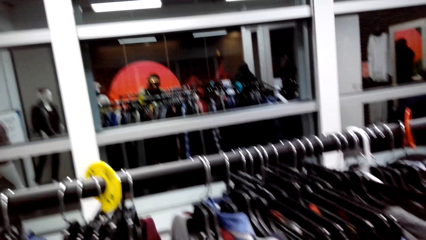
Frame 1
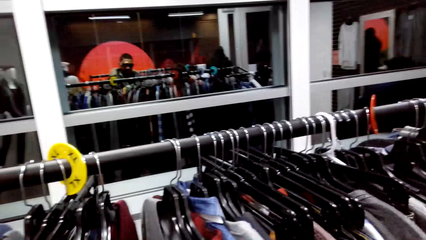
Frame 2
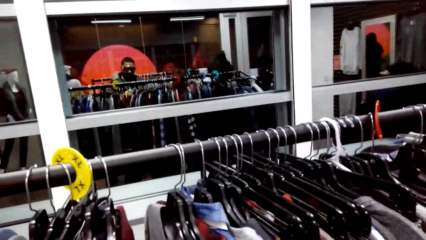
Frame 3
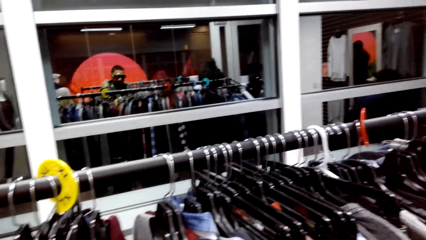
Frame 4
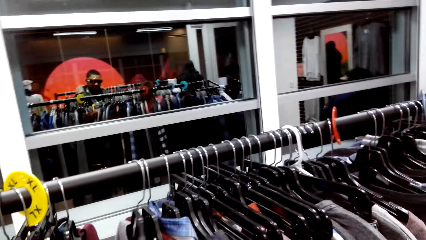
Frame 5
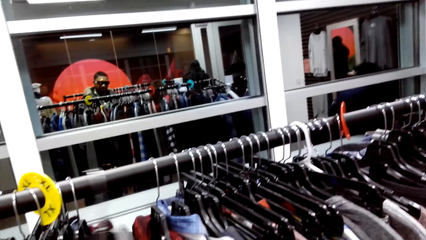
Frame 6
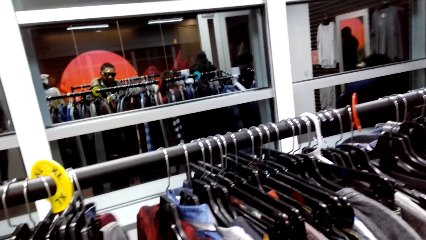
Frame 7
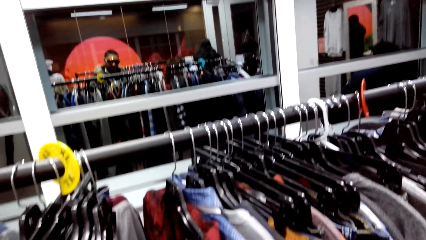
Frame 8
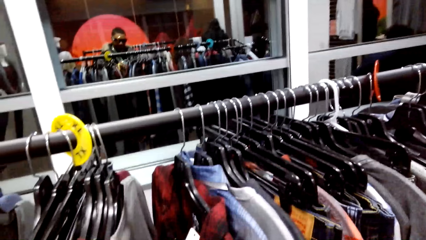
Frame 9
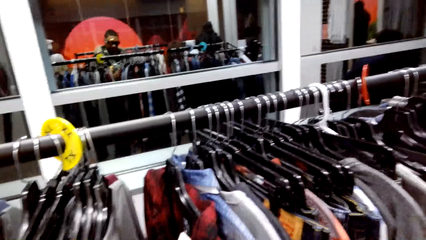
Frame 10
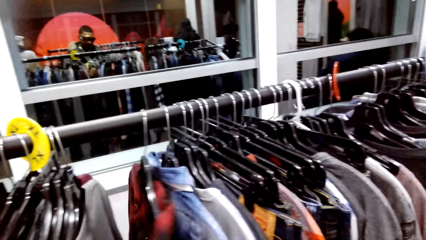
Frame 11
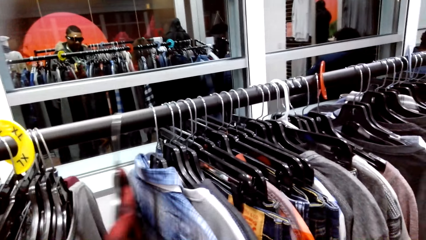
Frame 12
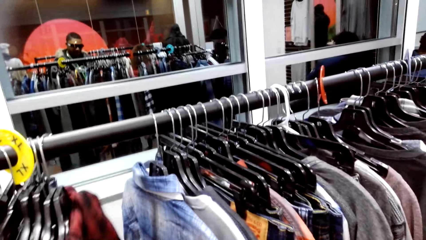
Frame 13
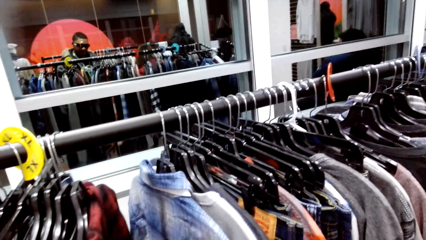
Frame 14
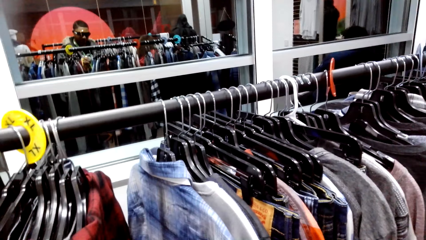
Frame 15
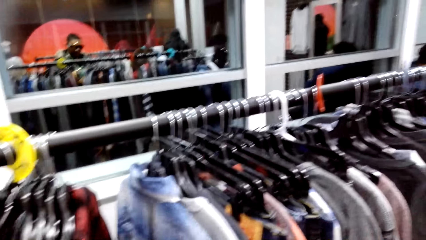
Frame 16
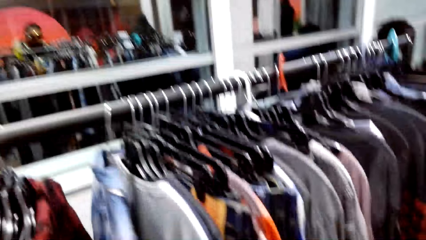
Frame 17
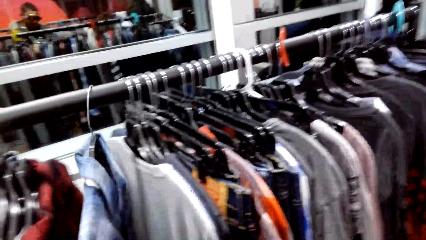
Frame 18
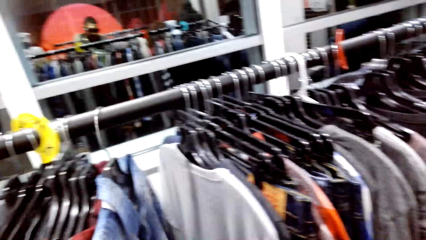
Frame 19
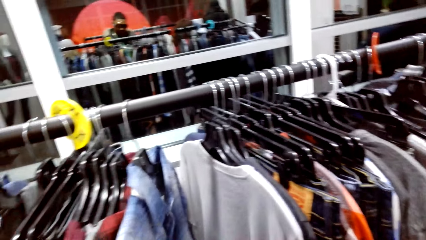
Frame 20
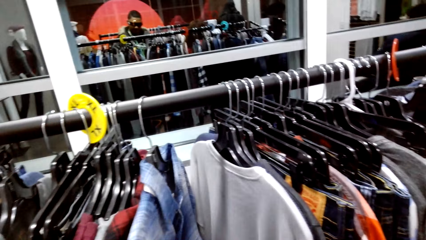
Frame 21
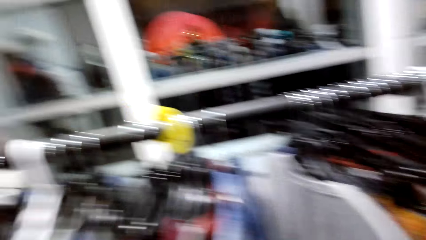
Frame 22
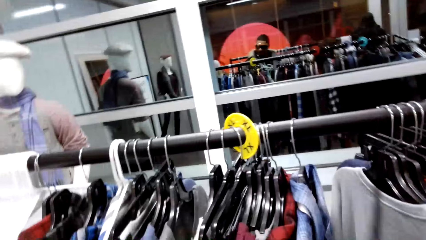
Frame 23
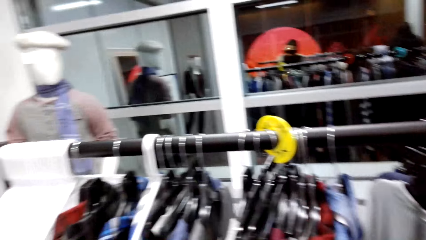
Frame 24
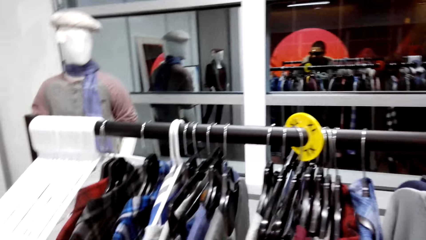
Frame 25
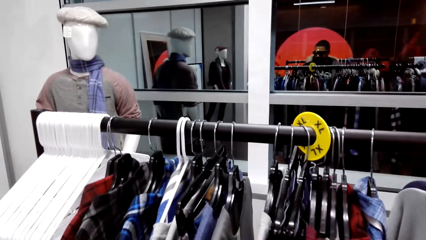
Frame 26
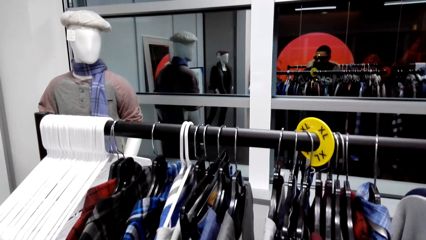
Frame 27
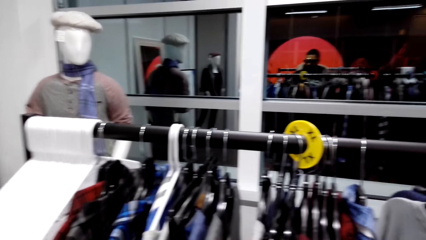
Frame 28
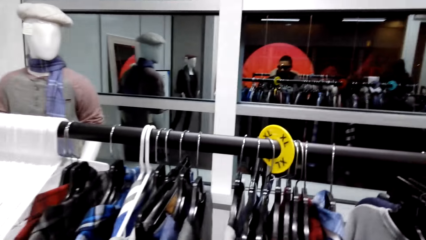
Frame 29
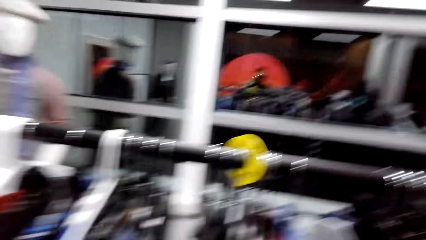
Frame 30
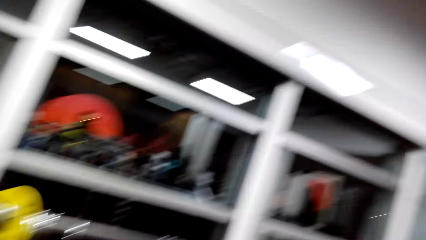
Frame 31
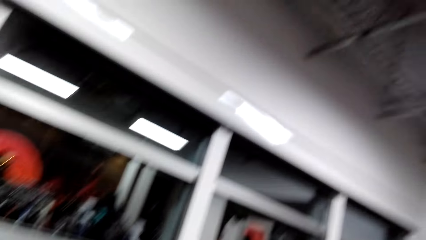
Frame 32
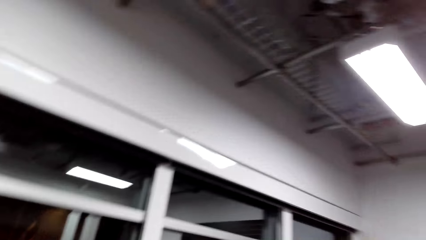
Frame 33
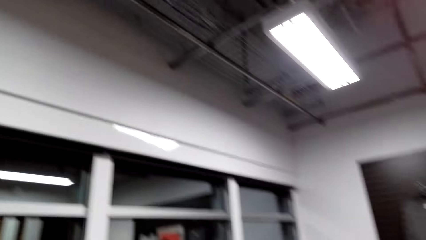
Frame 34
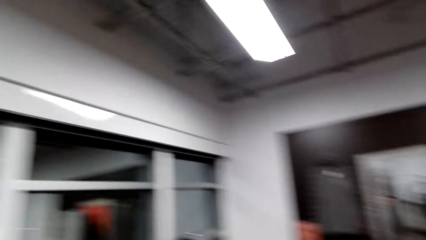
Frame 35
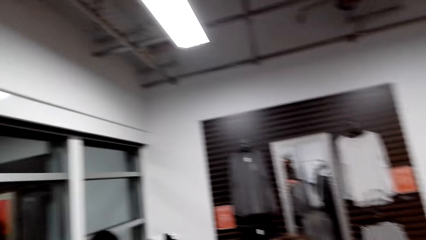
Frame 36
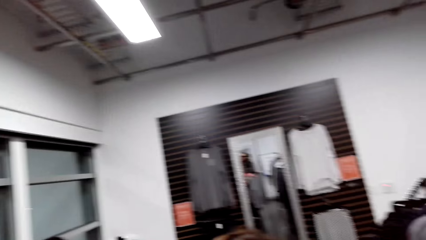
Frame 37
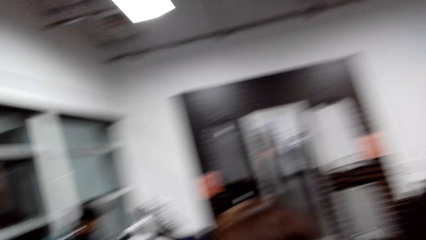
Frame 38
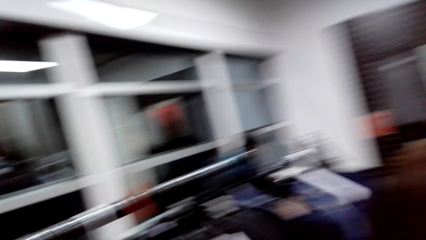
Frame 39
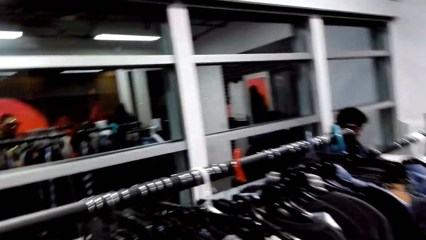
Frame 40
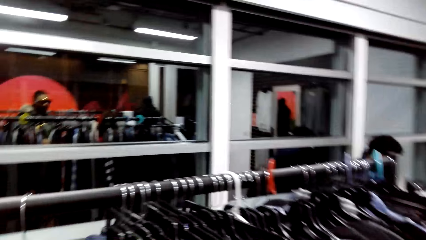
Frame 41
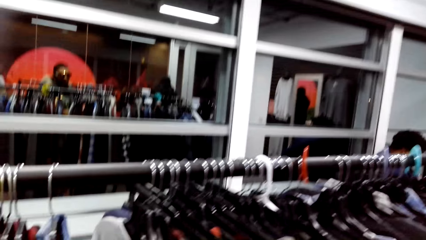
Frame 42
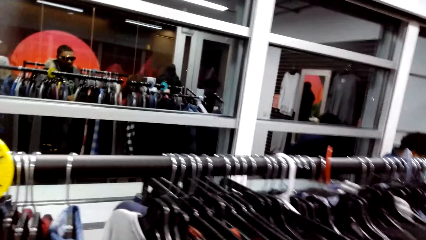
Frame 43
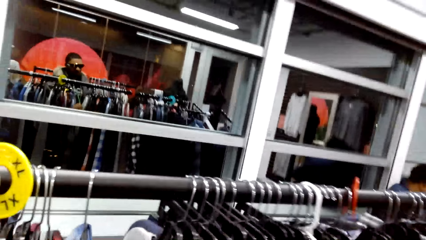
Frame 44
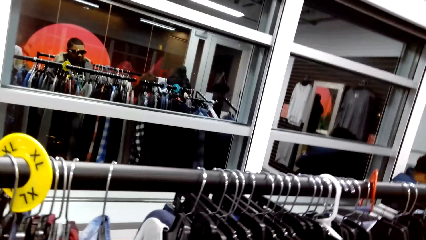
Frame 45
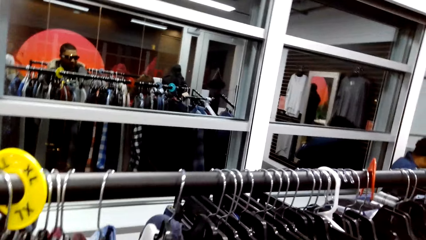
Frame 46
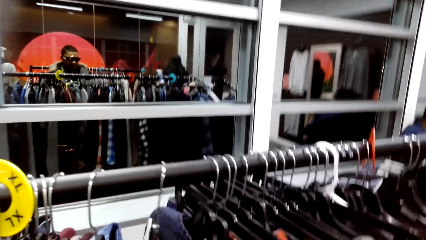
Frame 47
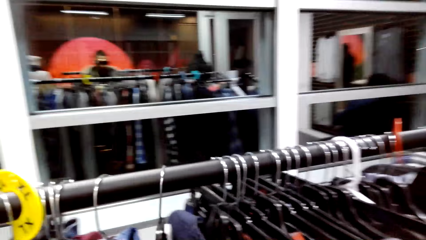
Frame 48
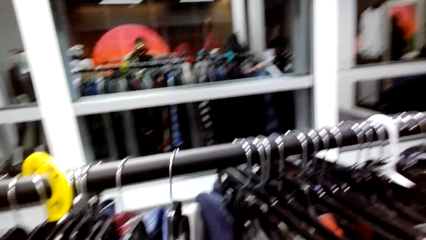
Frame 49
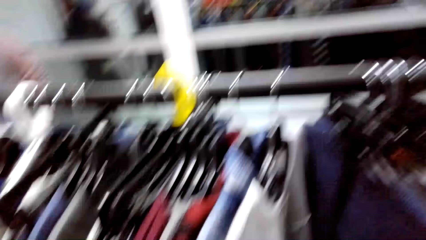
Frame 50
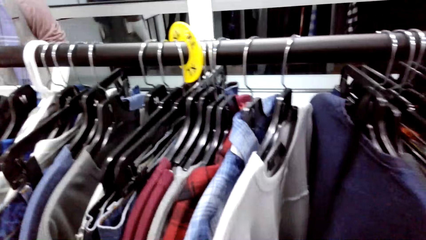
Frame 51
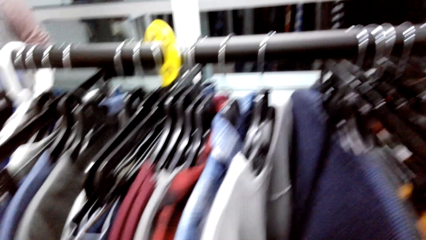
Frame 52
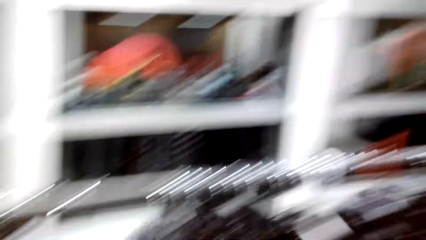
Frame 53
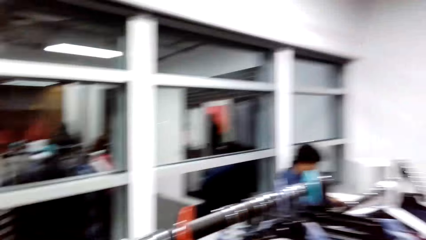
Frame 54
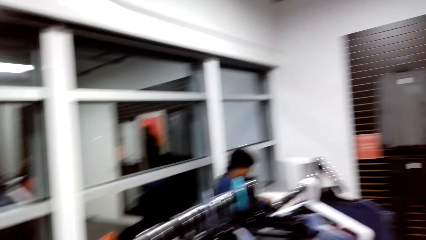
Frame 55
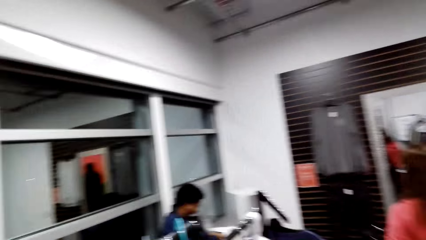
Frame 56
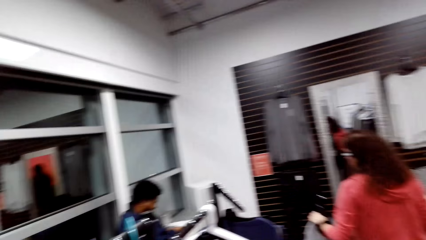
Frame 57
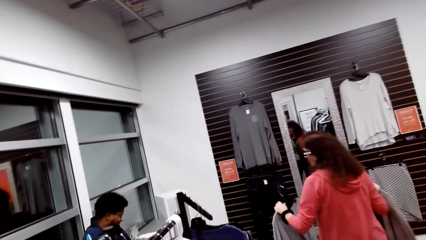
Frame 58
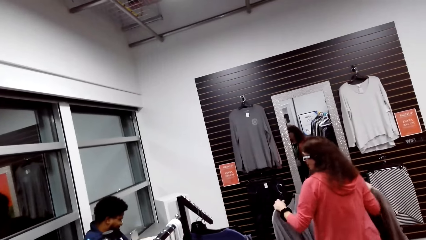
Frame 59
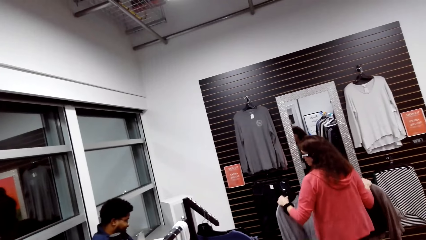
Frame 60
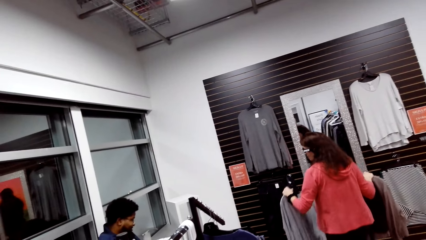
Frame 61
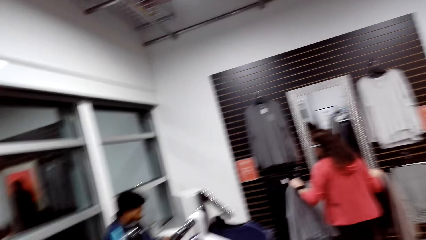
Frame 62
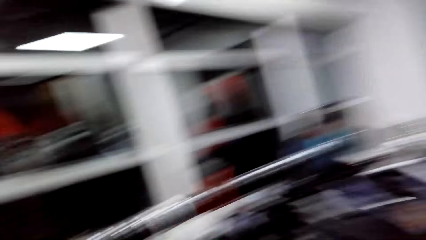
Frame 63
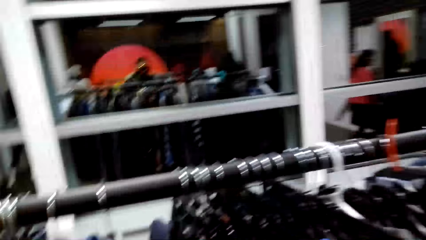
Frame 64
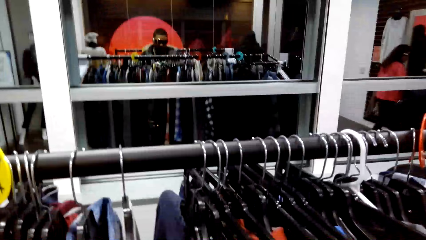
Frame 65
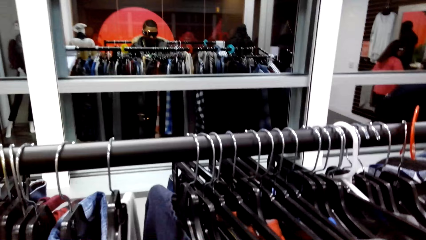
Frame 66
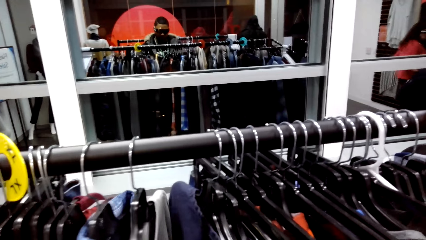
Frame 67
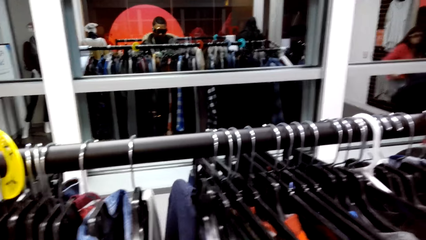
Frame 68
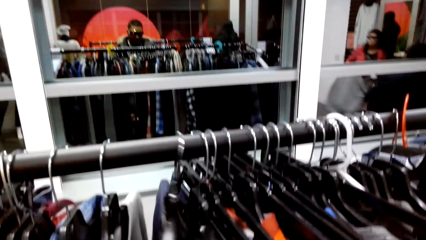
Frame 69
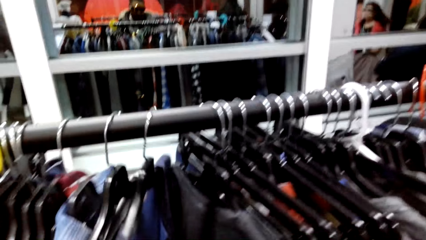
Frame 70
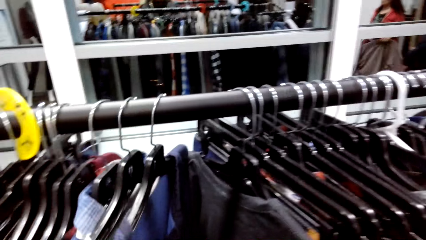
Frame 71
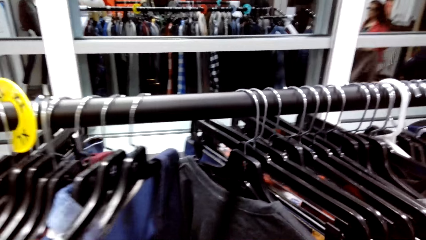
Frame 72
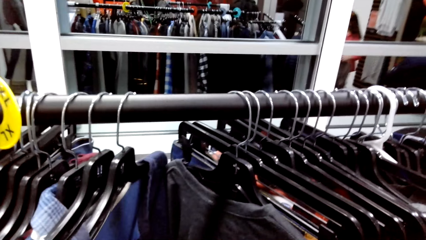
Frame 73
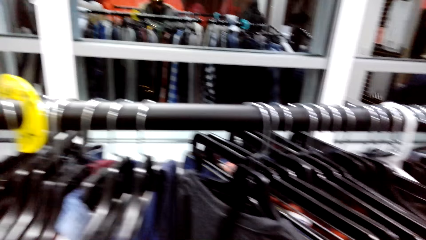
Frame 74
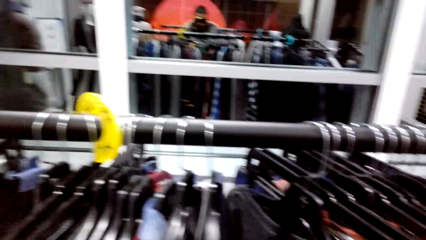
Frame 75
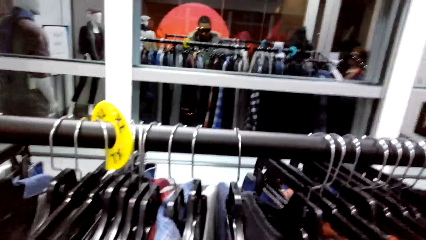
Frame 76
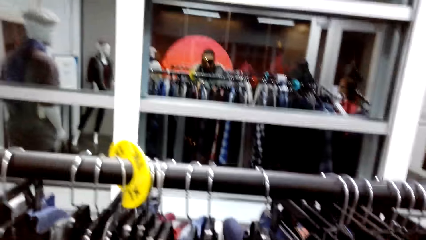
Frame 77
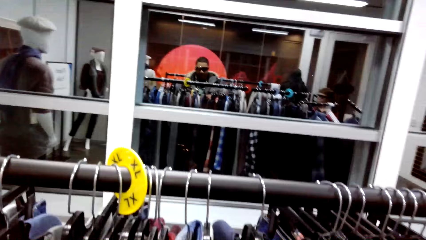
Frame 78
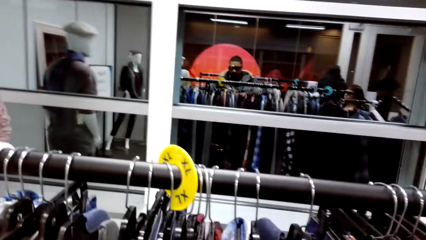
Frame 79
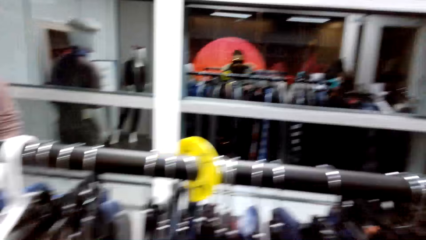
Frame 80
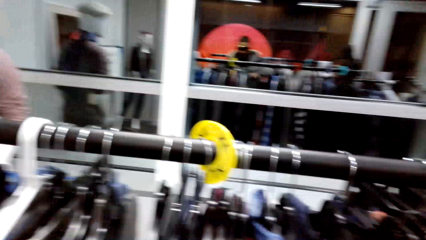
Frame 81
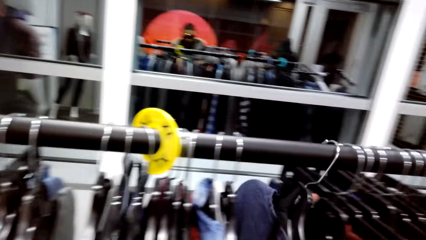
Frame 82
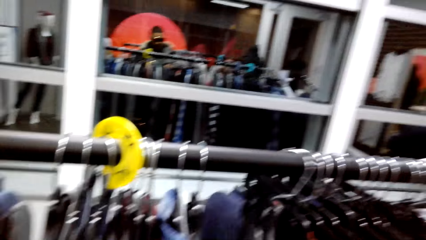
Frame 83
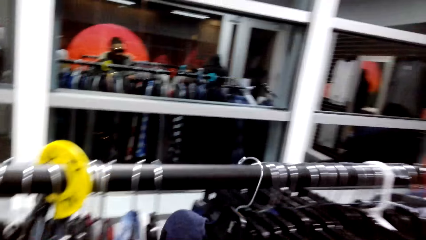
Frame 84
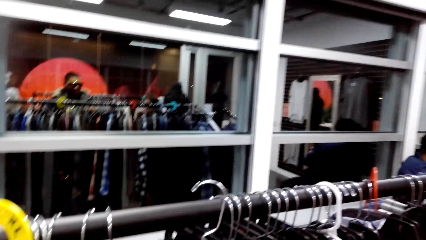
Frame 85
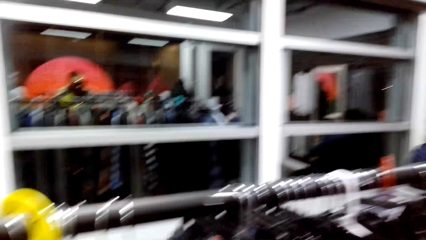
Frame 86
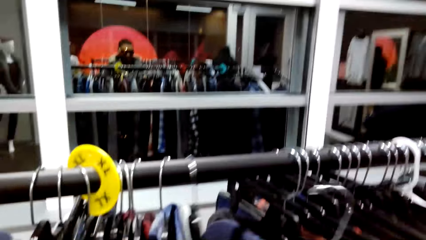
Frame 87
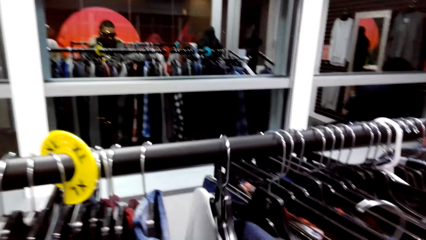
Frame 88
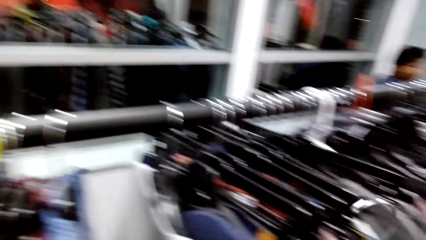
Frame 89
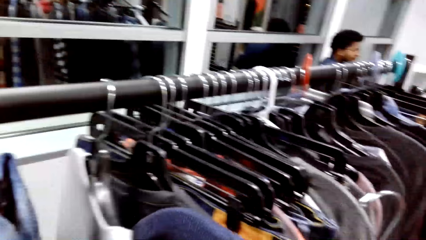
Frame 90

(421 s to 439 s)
The camera wearer dialogues with a woman. They look around the clothes. They dialogue with the woman. They walk around the clothing store. They dialogue with the woman. The woman walks ahead. The camera wearer looks around the clothes. They move clothes. They dialogue with the woman.
